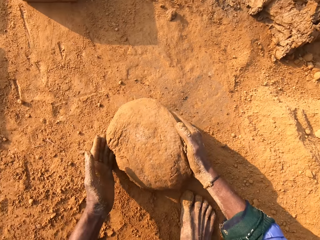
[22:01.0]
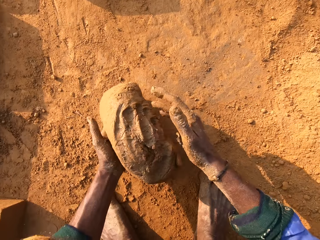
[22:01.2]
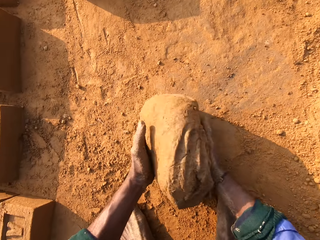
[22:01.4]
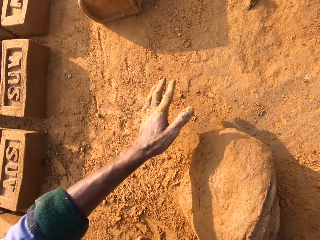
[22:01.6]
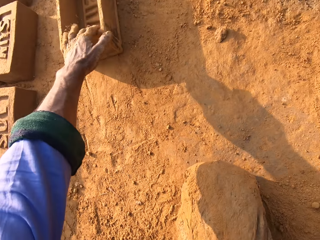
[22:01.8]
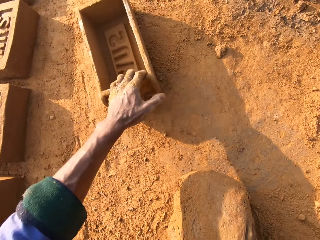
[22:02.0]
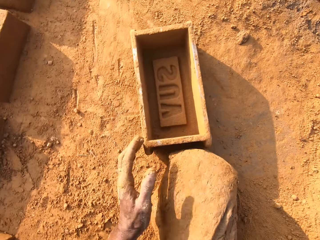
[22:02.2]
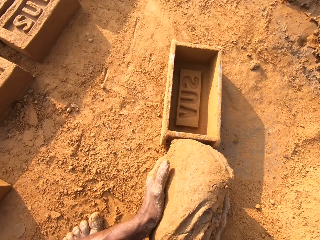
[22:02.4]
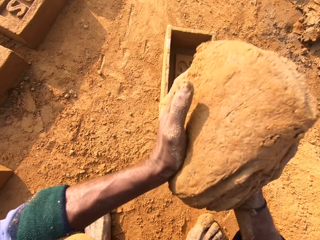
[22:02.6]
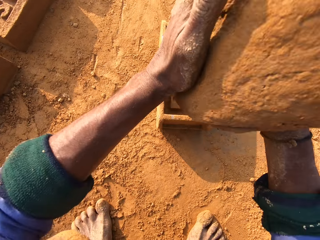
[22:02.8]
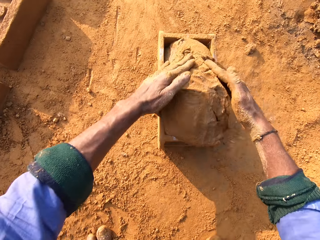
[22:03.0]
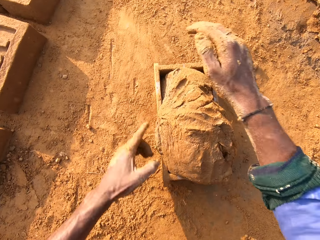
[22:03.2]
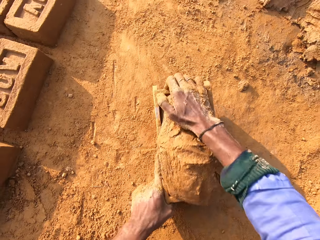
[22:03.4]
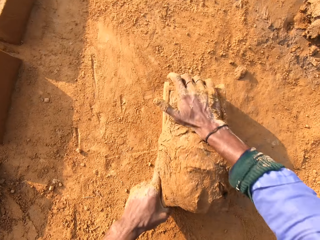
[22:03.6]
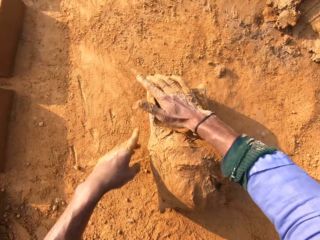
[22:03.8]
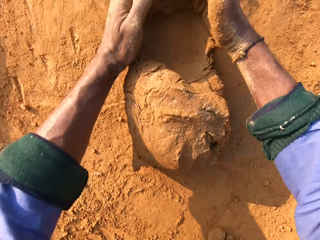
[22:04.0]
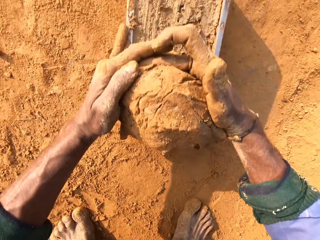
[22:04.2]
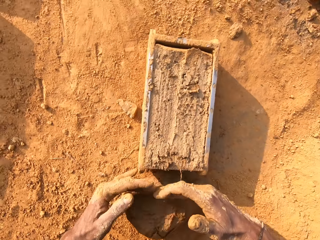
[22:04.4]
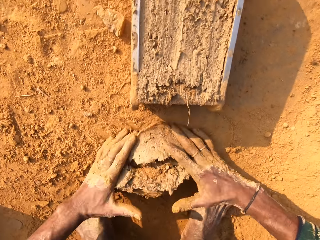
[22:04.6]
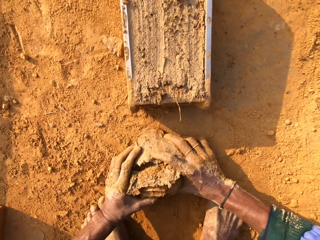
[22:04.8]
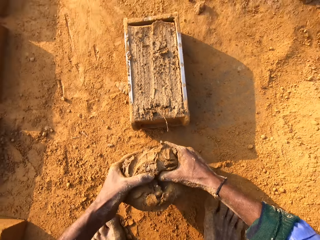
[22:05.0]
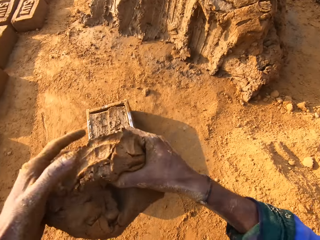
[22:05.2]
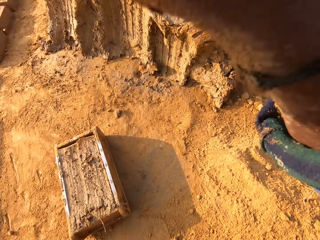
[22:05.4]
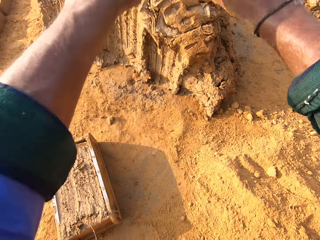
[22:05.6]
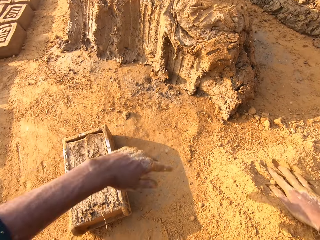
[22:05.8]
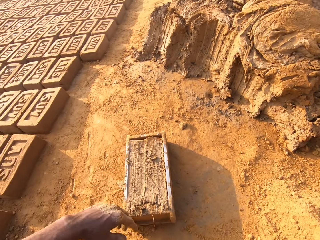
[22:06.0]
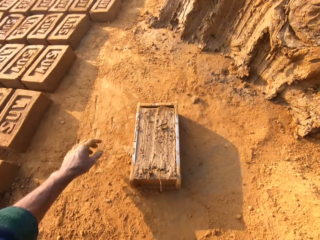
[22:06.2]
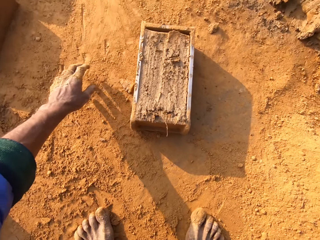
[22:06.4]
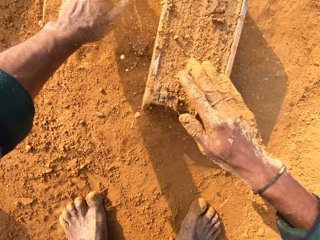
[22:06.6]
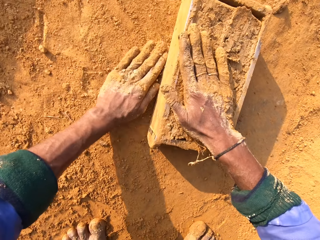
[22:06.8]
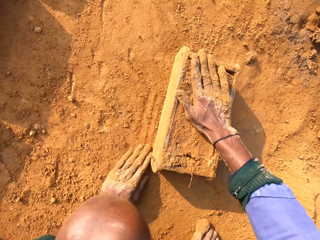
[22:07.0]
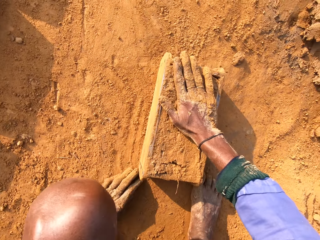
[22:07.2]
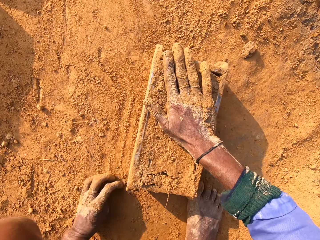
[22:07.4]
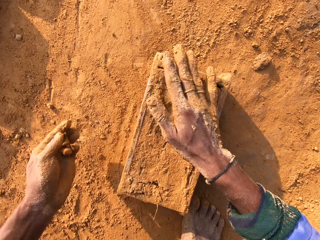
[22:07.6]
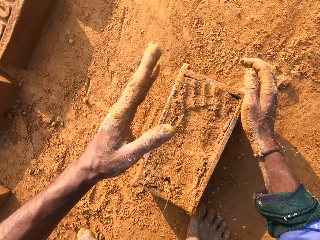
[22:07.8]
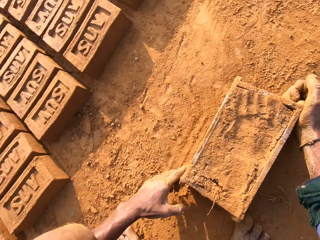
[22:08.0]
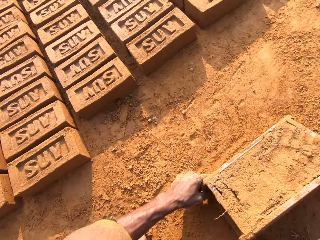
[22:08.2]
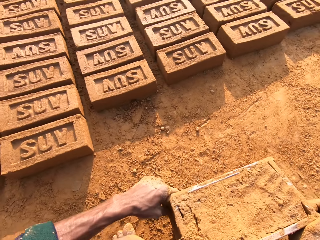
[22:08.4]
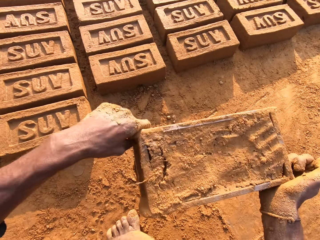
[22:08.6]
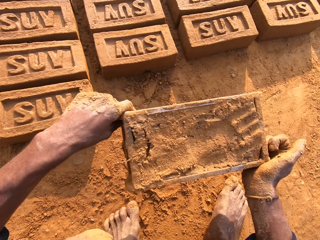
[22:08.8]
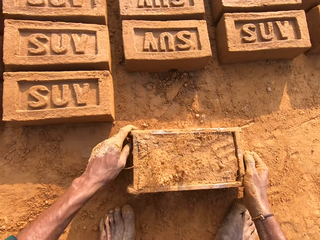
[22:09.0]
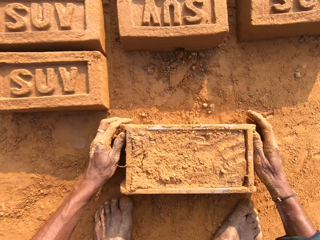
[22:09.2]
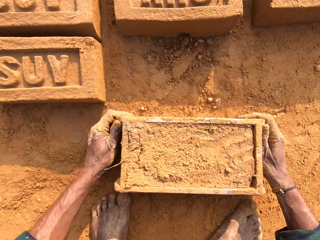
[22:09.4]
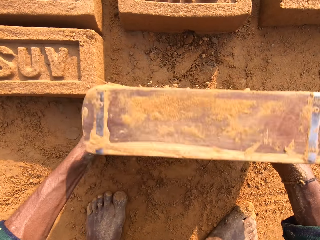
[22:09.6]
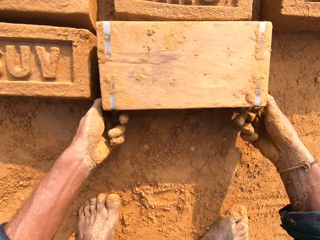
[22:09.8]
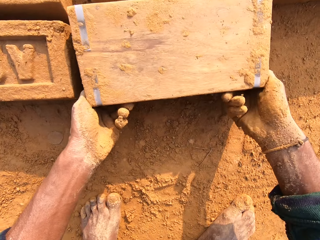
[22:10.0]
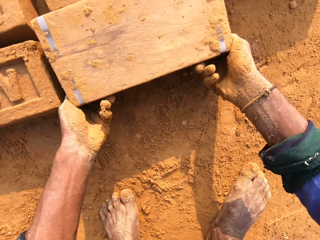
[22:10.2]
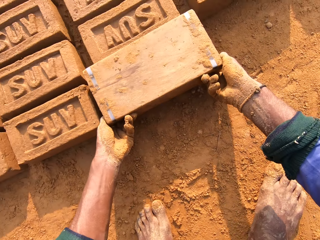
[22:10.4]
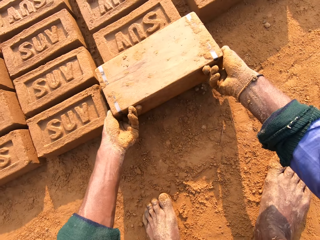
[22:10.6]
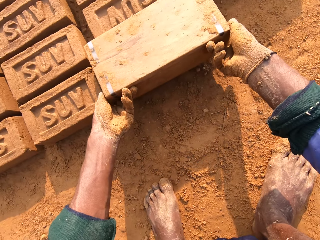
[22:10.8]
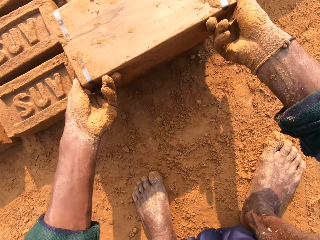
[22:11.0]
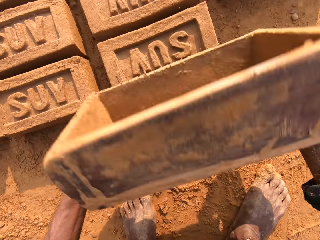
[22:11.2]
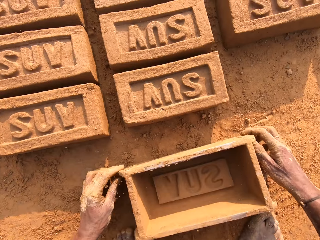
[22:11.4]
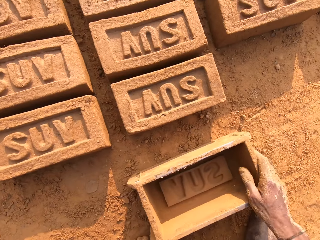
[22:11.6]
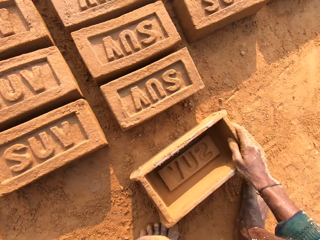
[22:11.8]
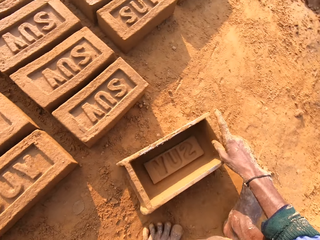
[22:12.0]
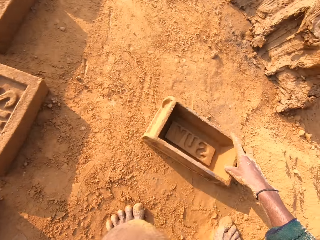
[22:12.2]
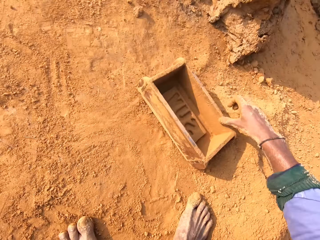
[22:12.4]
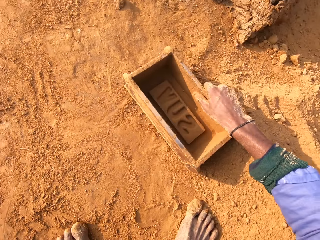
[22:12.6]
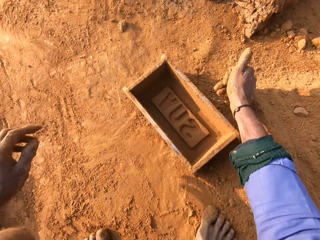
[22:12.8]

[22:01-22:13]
The camera wearer moves the clay box or brick mold closer. They throw small clay on big clay. They put molding clay in the brick mold. They remove extra molding clay from the brick mold. They throw small clay on big clay. They sprinkle soil on the clay in the clay box. They flip over the clay box on the ground.

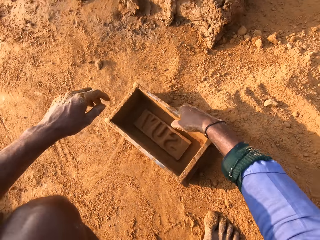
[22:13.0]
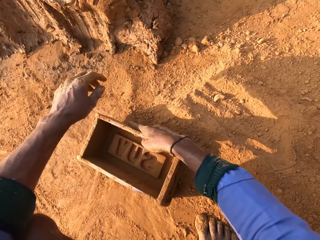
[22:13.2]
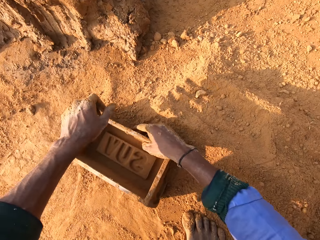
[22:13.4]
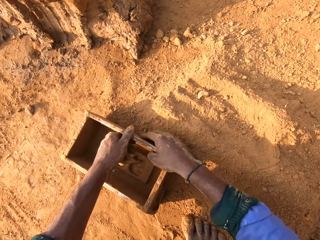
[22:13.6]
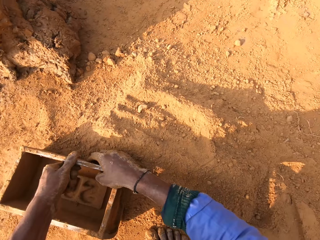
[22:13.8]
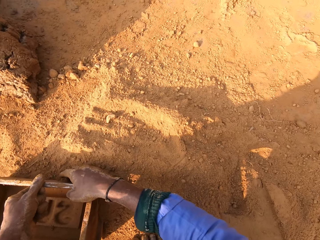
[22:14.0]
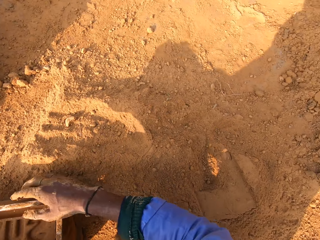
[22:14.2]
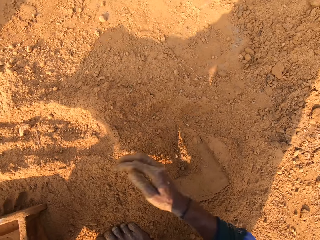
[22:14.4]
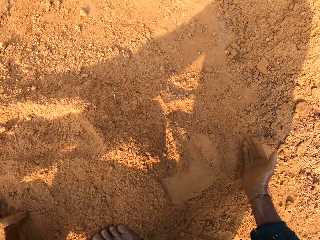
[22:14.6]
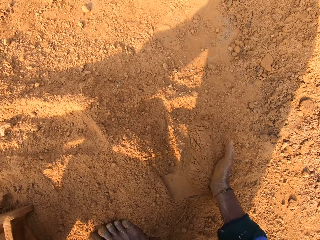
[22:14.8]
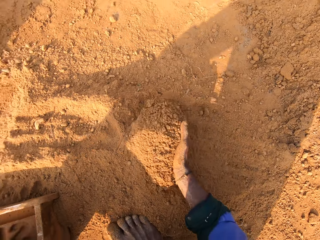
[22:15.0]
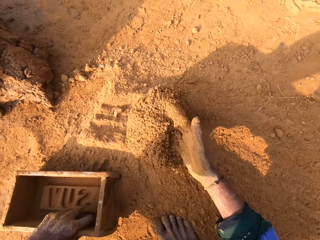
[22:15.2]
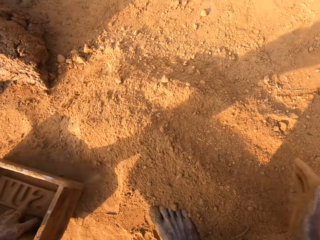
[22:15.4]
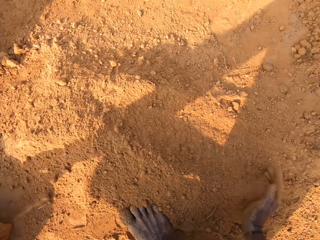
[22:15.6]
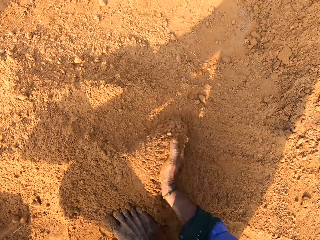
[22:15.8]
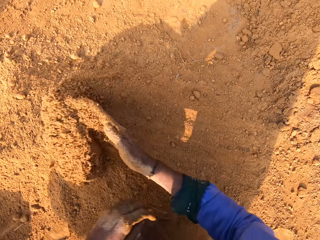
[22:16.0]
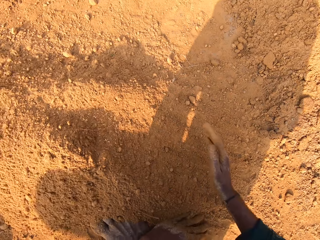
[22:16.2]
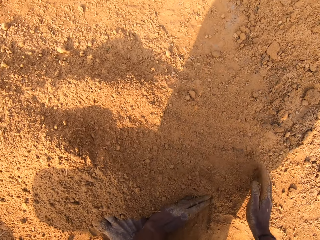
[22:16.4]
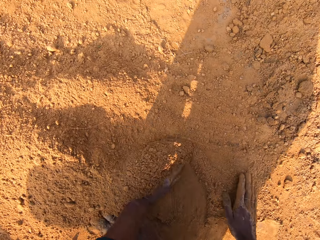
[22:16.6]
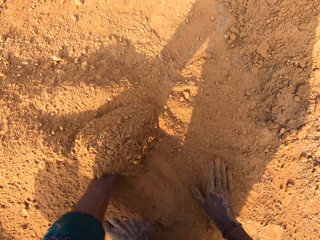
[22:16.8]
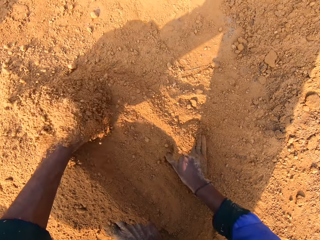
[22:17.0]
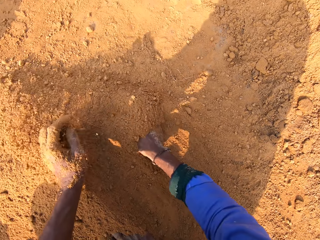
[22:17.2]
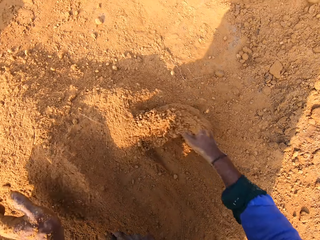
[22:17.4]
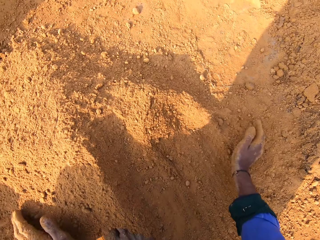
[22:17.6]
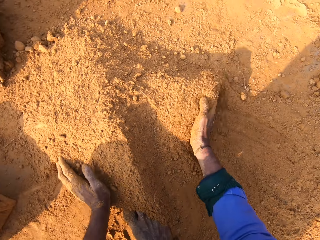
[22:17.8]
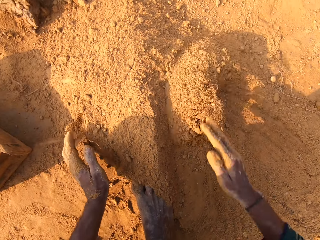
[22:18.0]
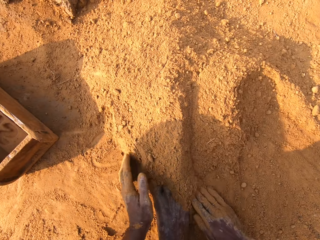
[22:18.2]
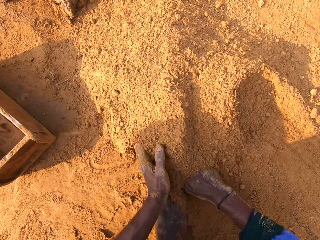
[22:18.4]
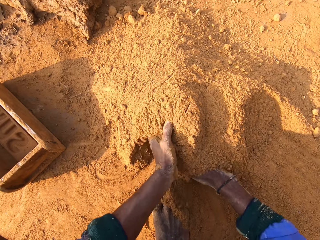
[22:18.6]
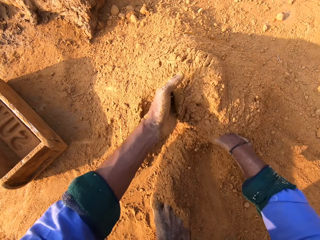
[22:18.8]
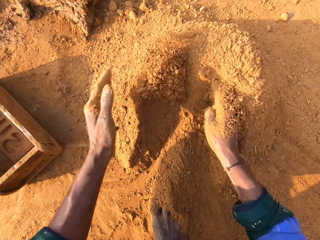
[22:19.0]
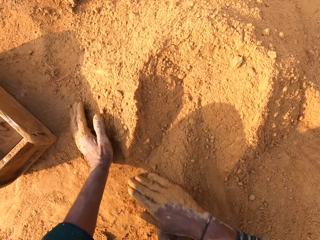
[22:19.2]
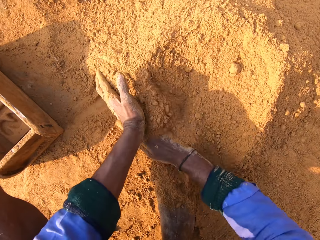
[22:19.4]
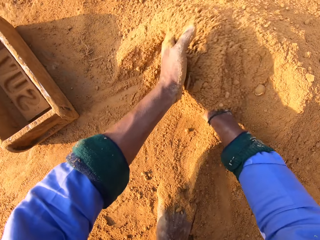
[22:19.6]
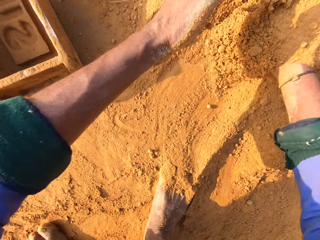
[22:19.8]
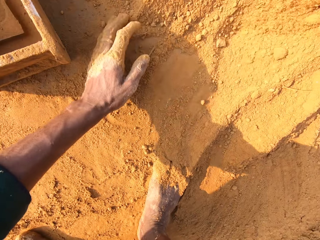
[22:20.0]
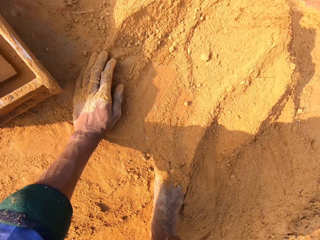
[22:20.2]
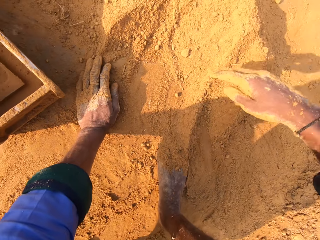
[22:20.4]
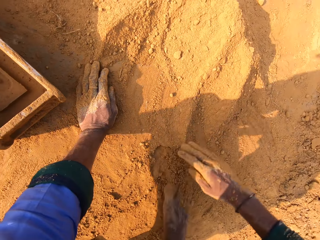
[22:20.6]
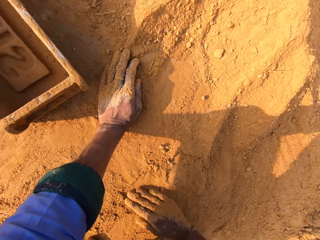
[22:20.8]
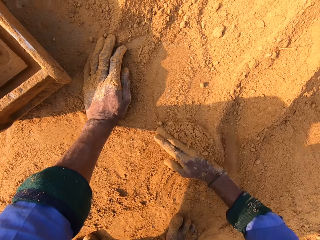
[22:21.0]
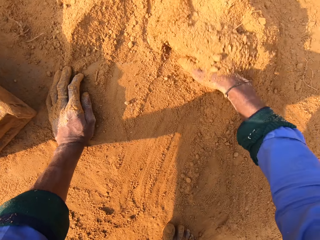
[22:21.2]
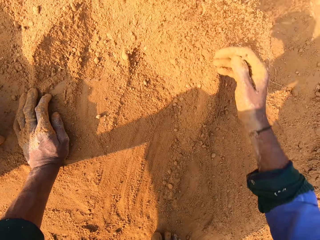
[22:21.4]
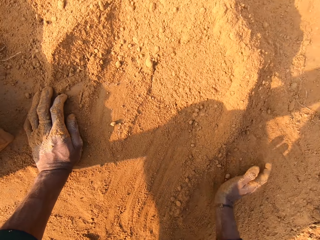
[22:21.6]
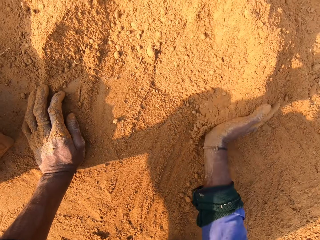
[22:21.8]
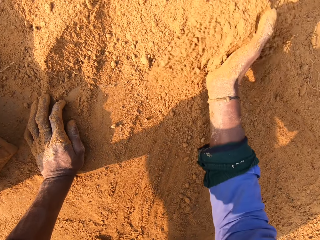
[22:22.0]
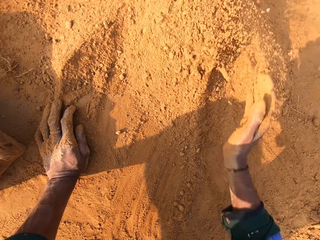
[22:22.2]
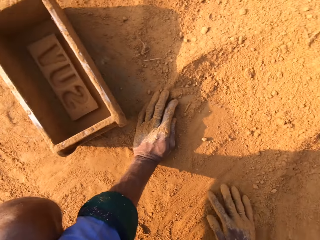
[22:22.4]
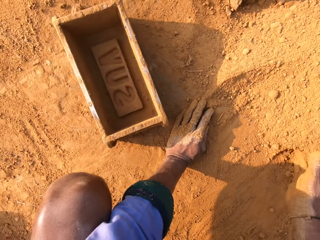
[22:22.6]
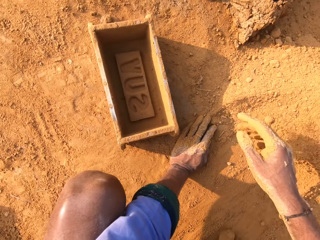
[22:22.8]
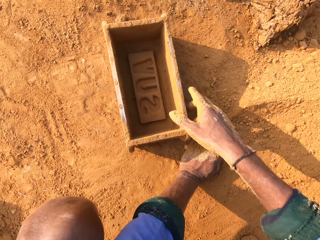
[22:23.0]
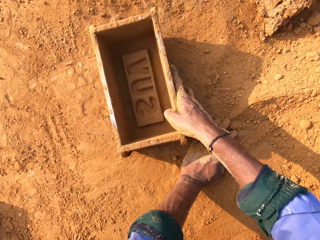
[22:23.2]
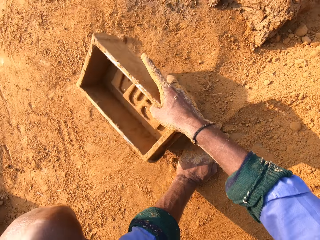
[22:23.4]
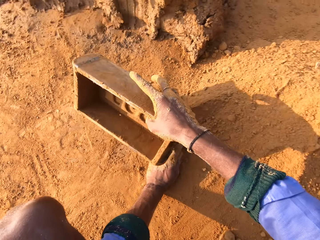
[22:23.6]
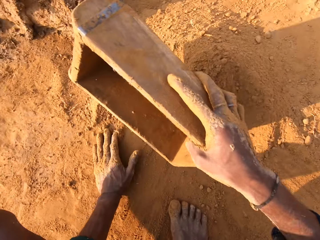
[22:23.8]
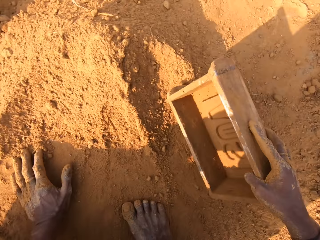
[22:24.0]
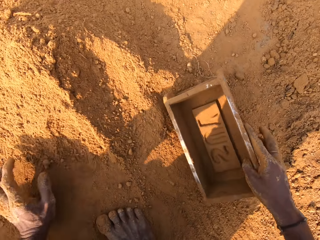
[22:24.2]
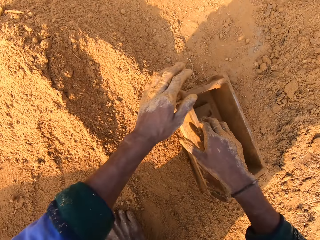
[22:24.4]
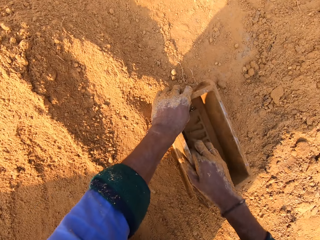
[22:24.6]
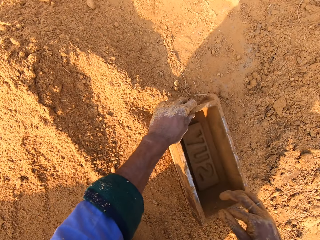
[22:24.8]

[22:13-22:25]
The camera wearer groups soil with hands. They collect the soil together.
